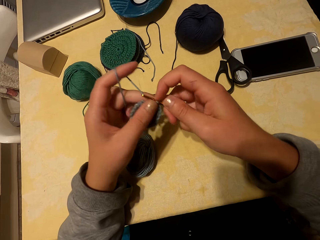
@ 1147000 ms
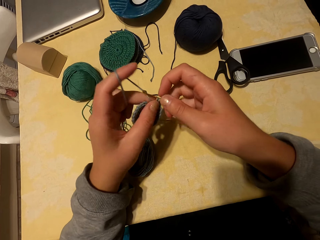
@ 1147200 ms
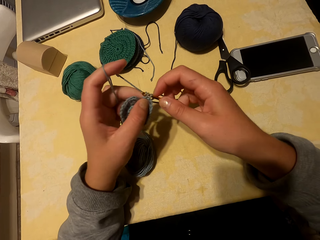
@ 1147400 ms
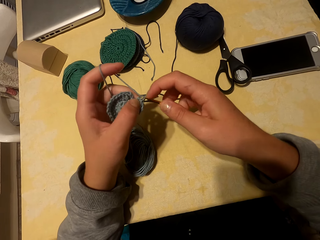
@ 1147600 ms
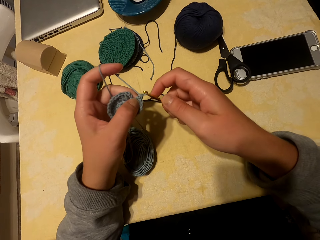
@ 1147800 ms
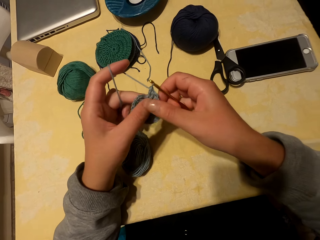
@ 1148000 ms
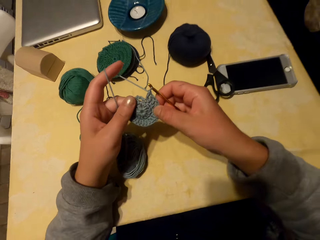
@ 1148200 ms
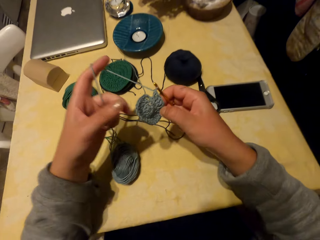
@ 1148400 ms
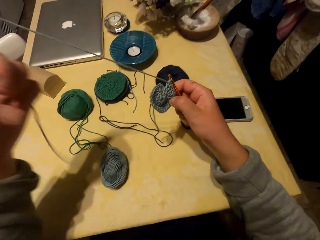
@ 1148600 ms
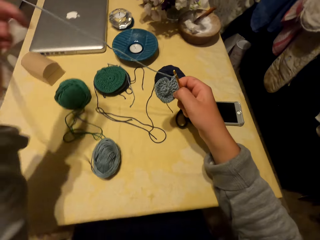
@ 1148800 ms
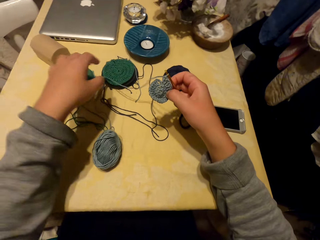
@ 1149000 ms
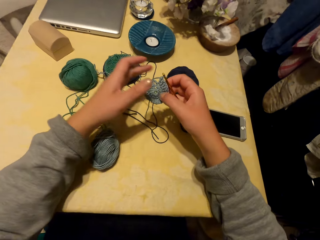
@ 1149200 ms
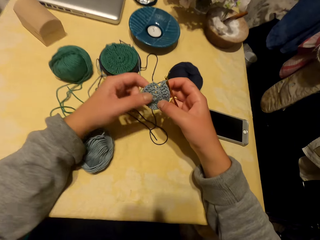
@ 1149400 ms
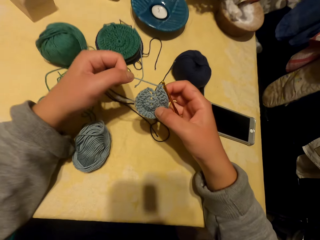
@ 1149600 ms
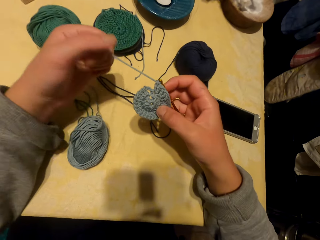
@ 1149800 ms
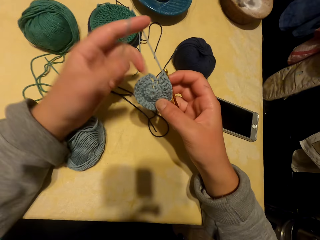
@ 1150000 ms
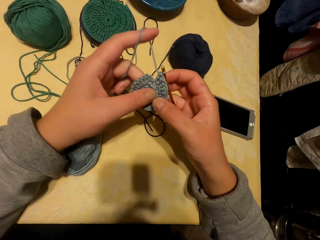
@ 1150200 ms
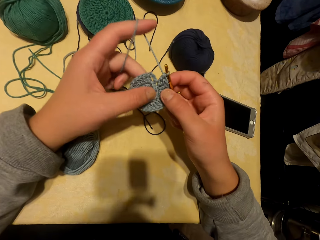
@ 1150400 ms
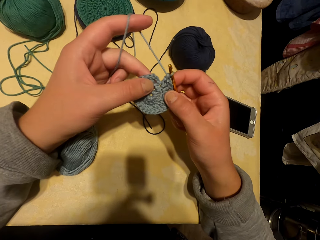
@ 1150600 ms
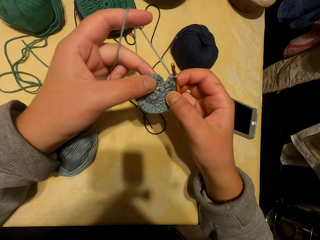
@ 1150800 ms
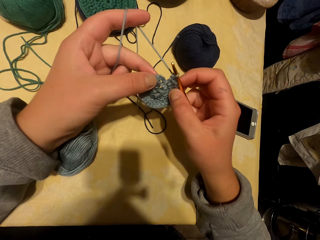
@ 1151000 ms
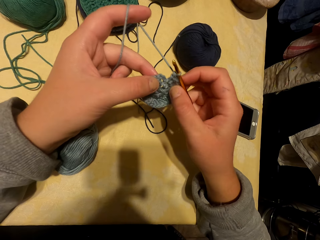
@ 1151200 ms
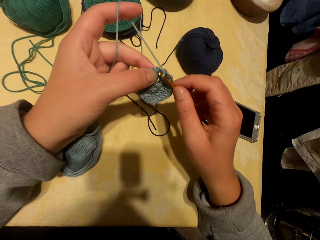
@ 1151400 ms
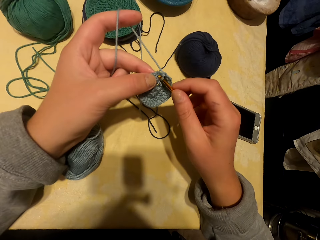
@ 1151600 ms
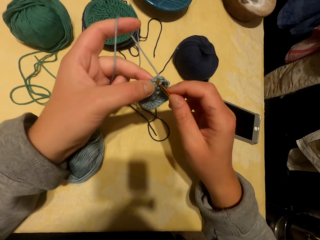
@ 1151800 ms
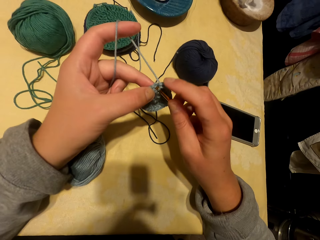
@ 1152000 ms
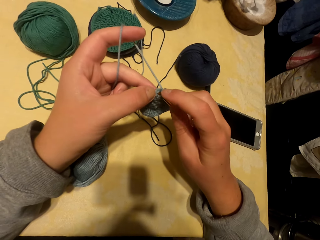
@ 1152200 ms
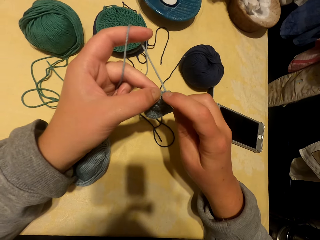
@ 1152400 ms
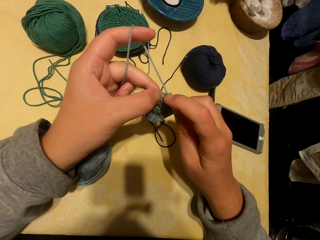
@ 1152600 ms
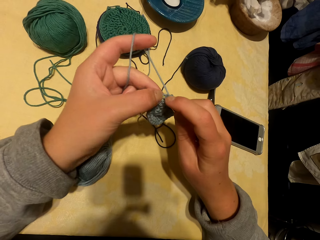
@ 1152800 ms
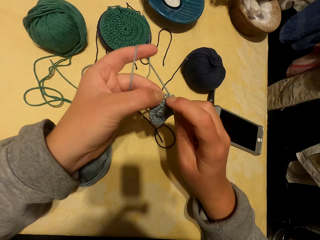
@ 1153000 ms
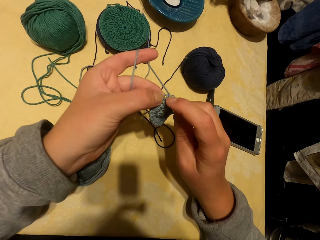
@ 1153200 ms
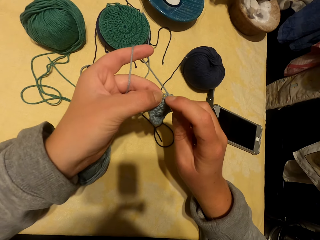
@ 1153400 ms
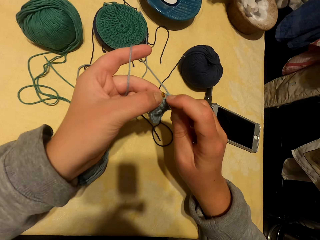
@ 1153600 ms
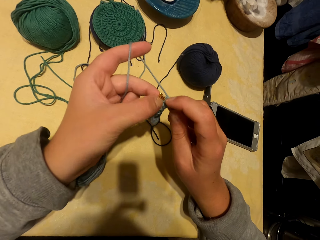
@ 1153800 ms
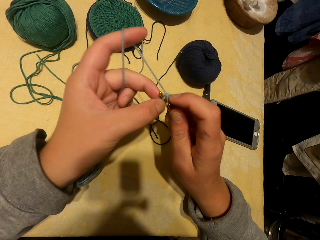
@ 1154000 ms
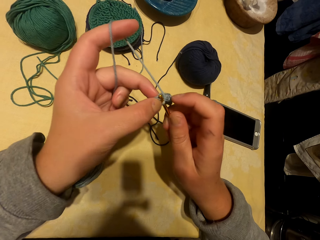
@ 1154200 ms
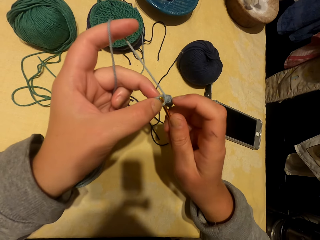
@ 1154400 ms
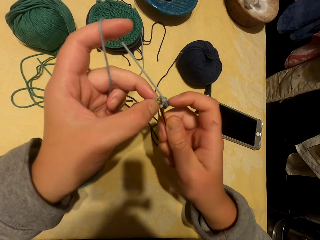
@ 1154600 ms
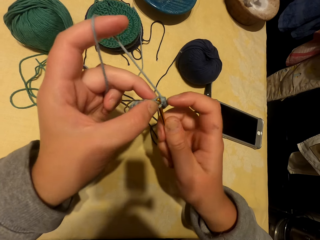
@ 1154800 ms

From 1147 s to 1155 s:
The camera wearer unrolls thread. They knit fabric.
